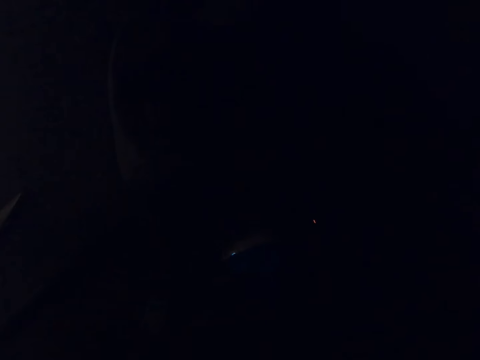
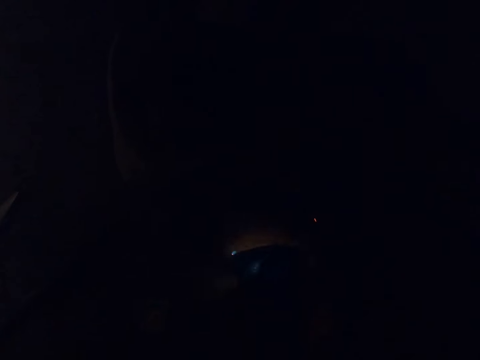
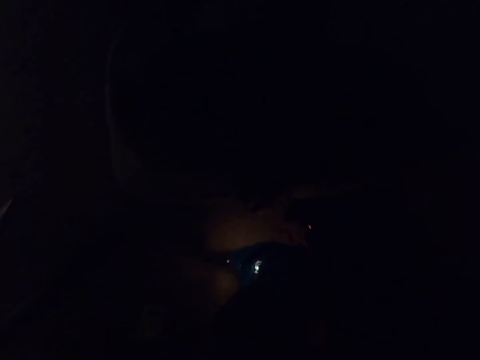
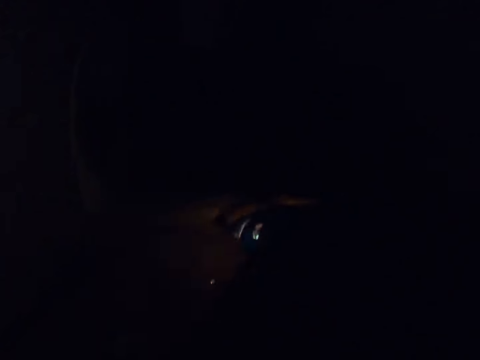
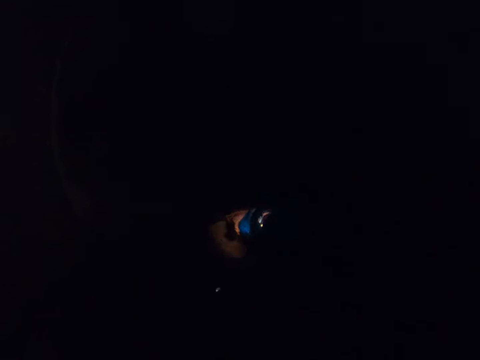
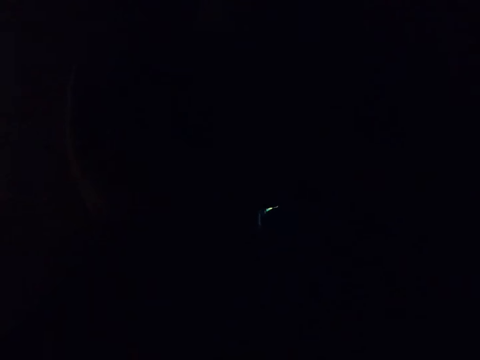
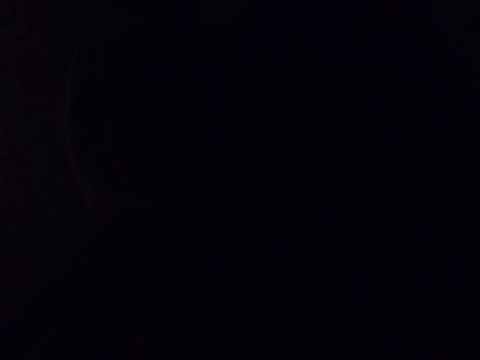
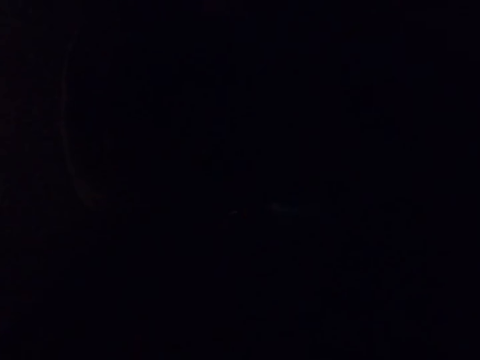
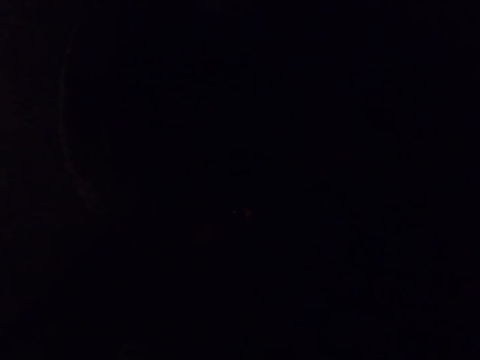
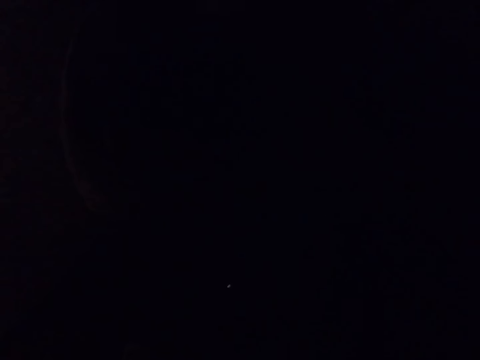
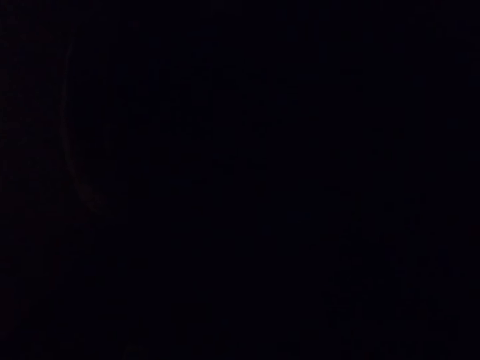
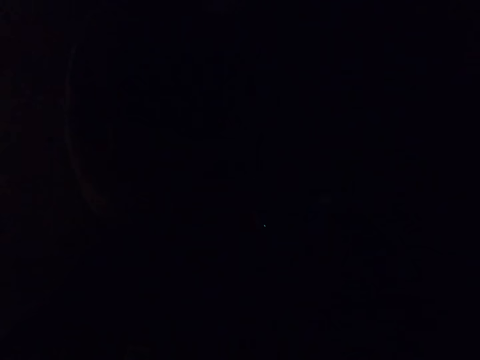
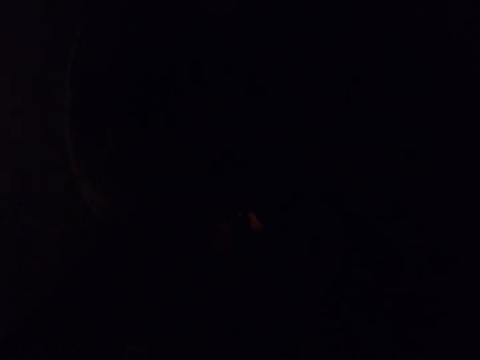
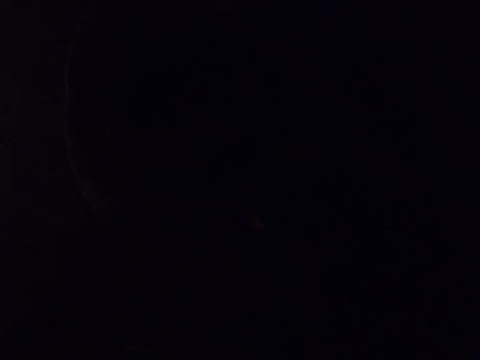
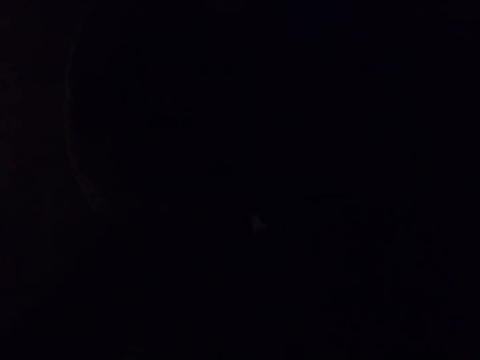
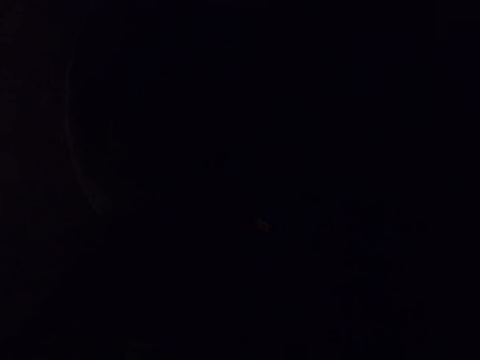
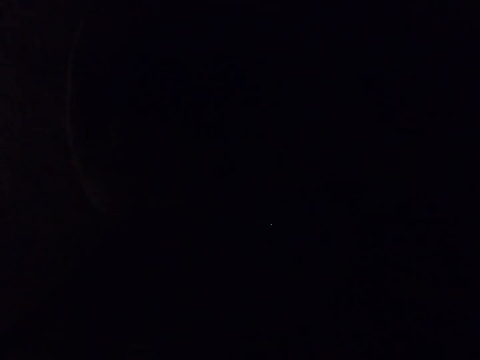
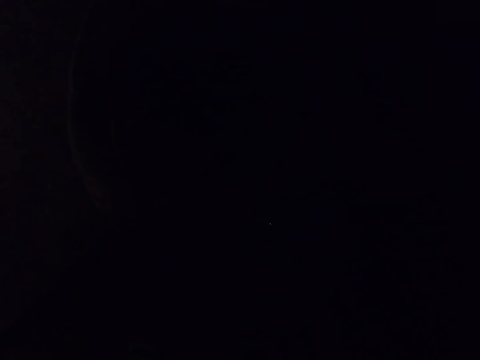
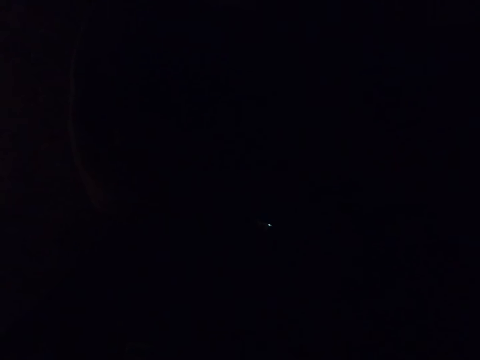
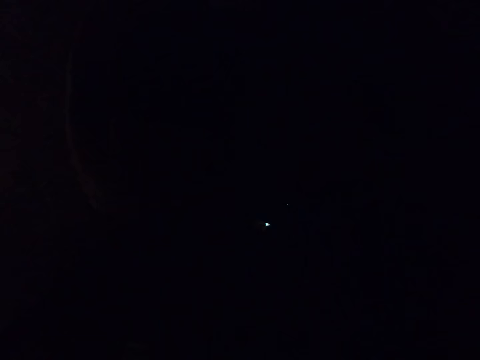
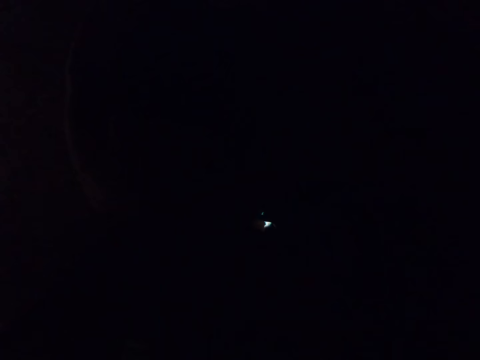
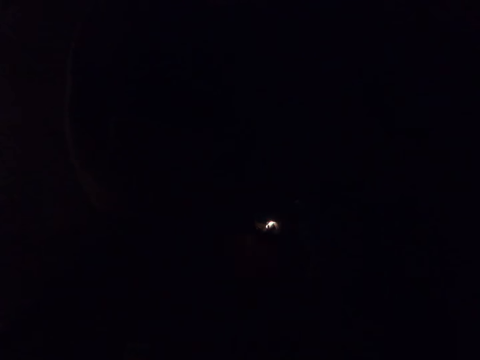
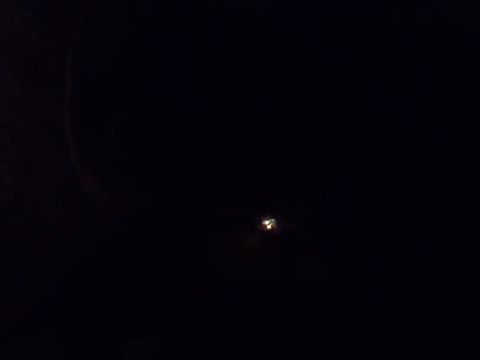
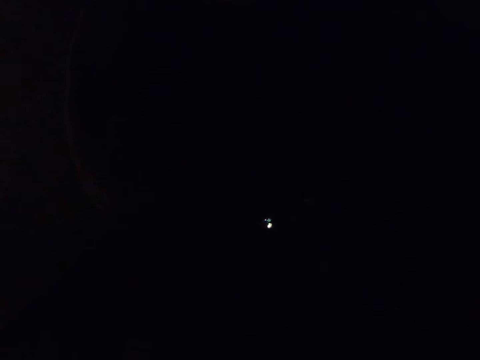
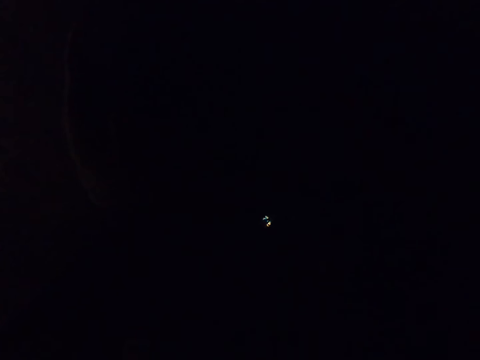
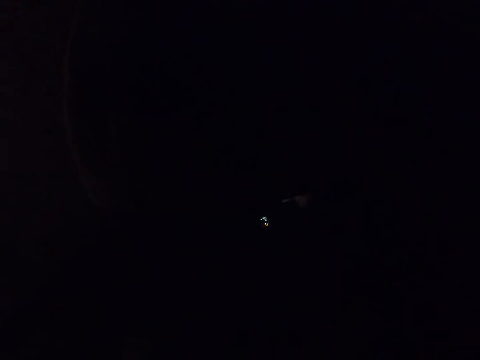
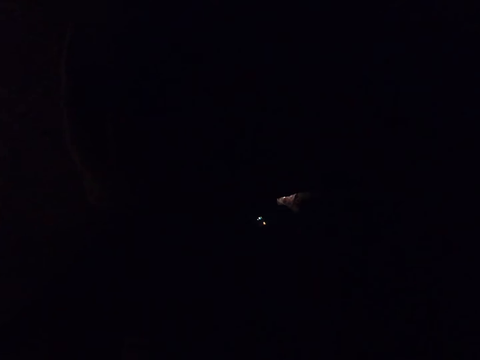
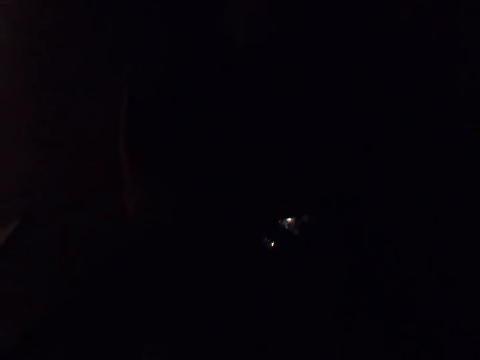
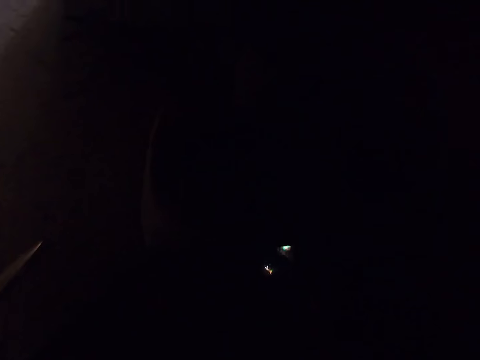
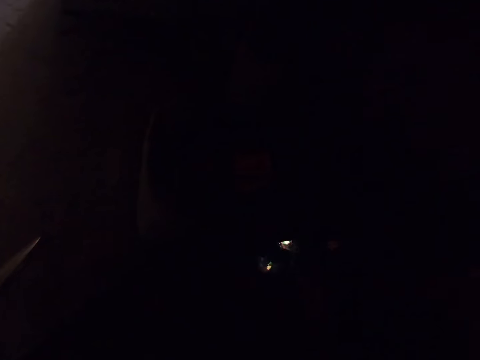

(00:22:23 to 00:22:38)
The camera wearer breathes. They sing. They light the fire.

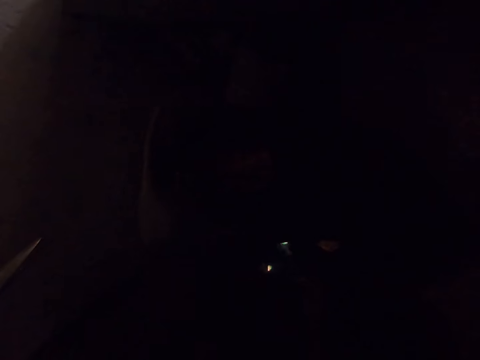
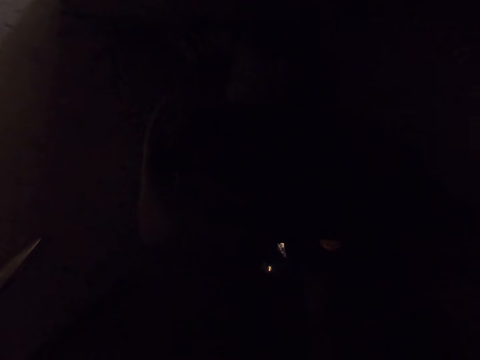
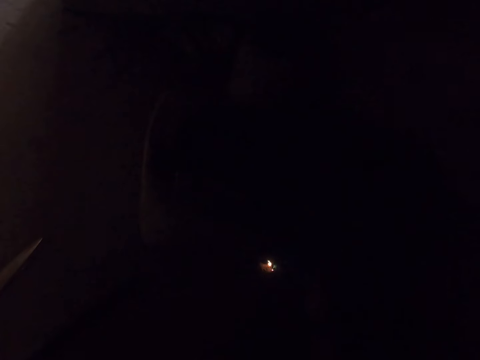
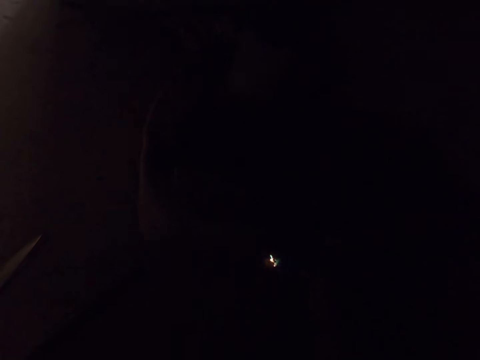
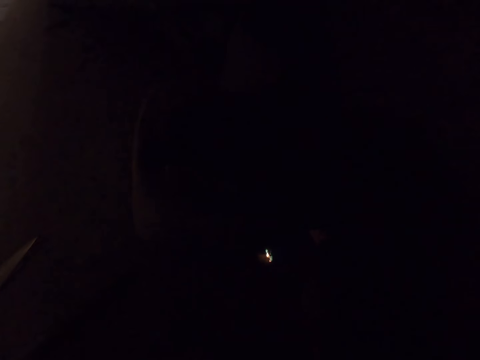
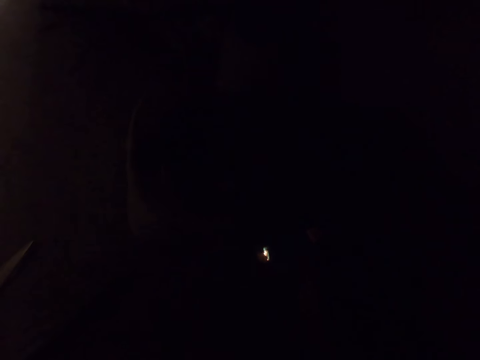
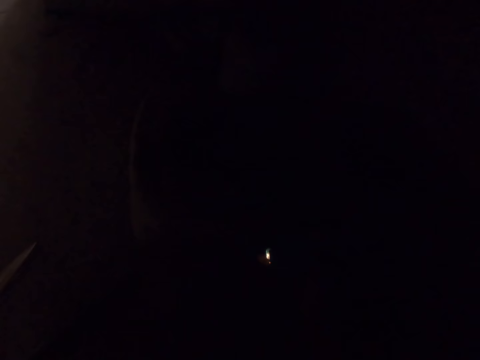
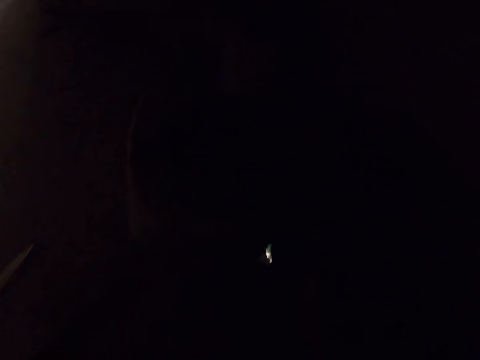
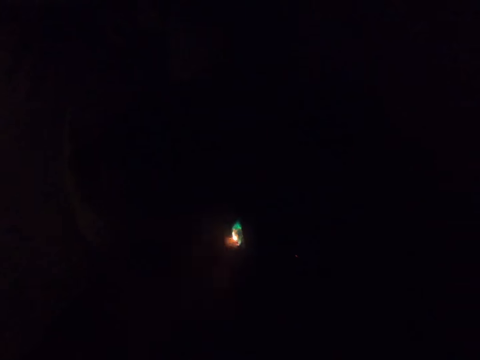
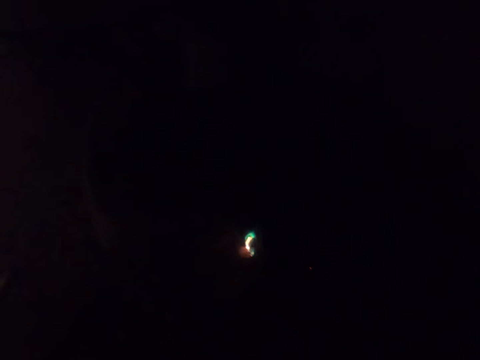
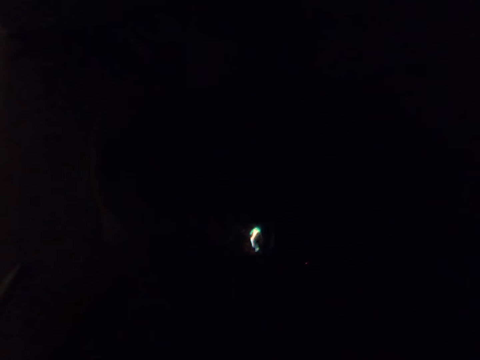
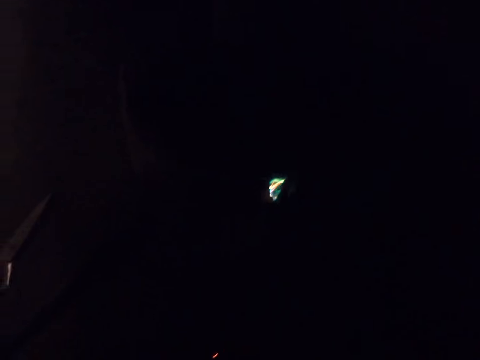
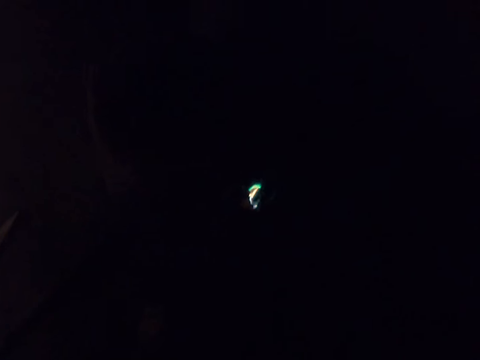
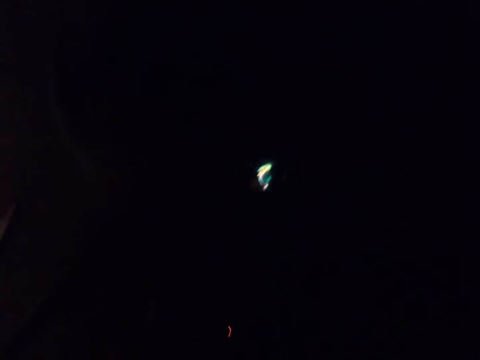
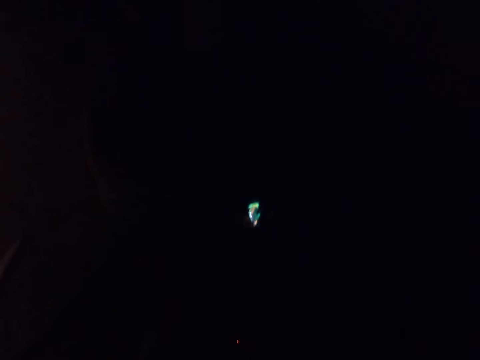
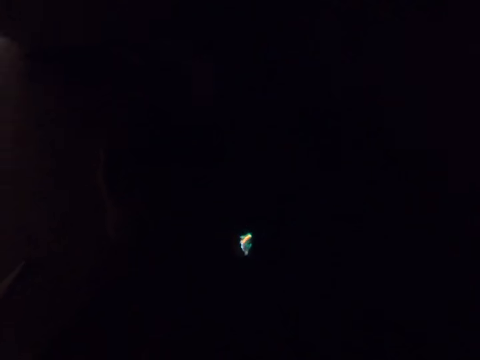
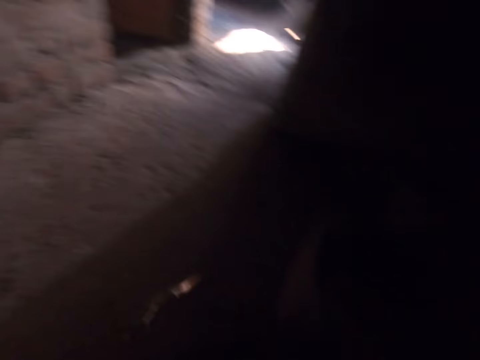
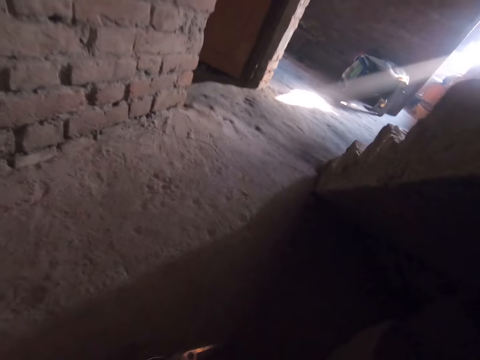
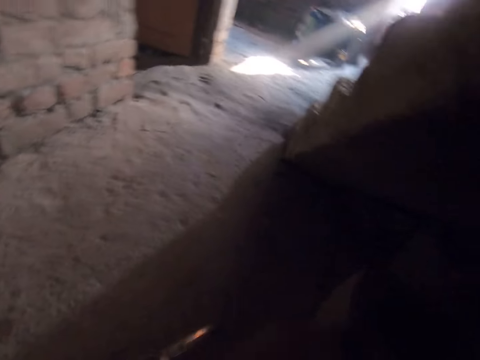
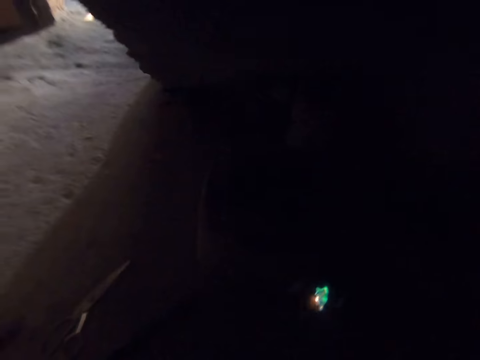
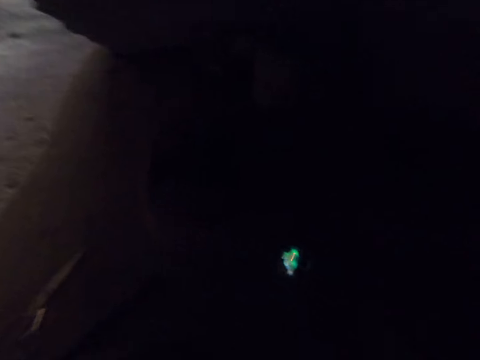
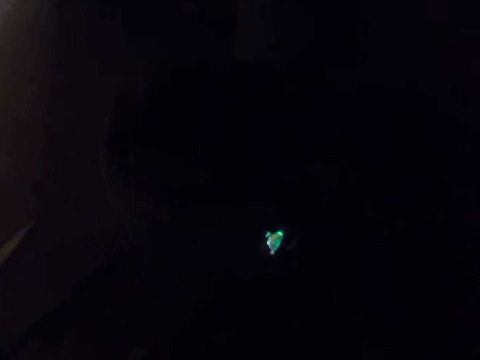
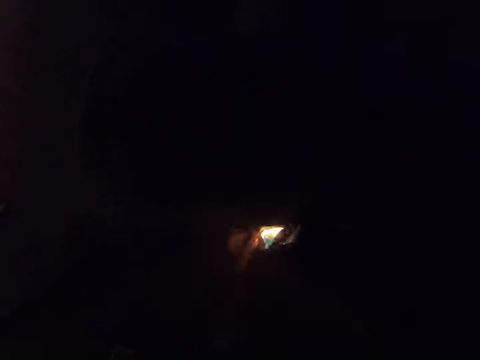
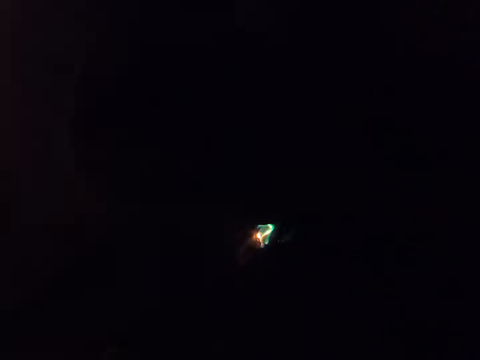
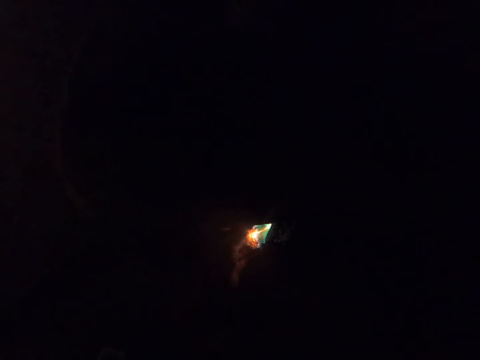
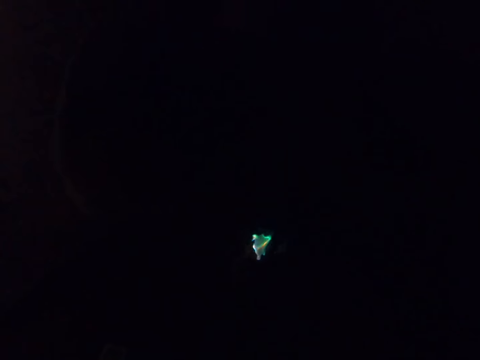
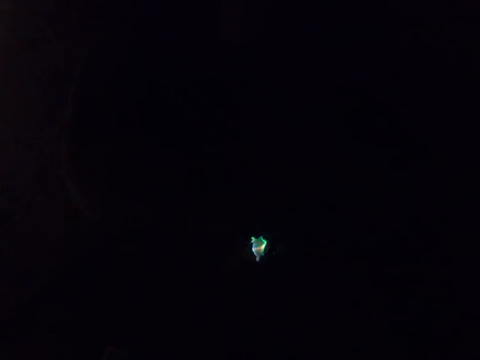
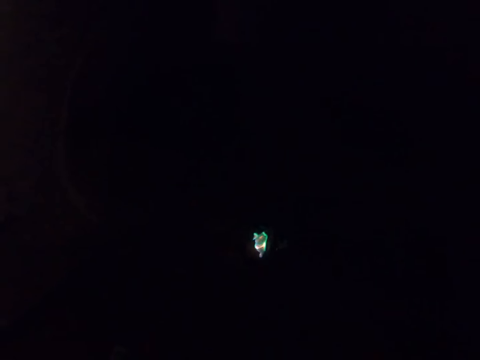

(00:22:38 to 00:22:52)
The camera wearer adjusts the matchstick with her right hand. She sneezes. She lights the fire.
